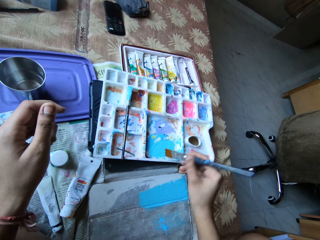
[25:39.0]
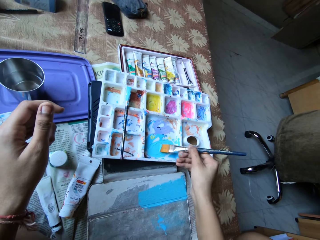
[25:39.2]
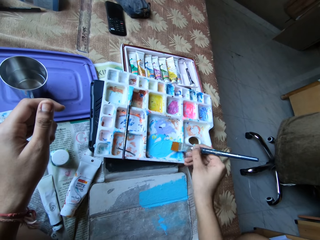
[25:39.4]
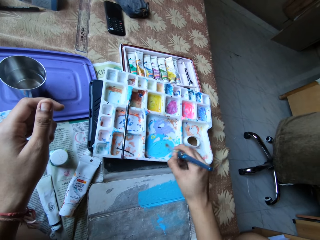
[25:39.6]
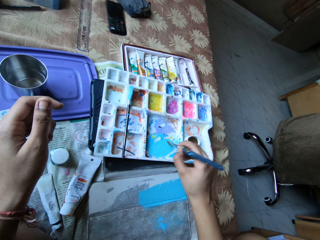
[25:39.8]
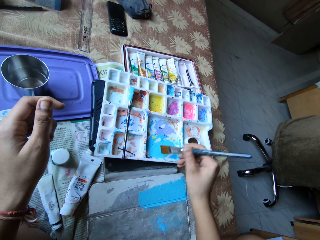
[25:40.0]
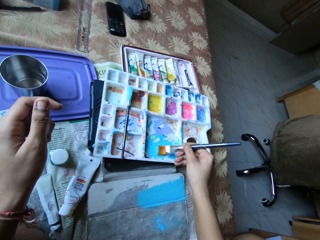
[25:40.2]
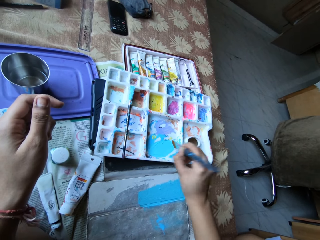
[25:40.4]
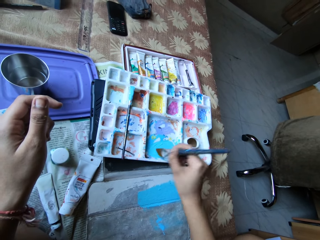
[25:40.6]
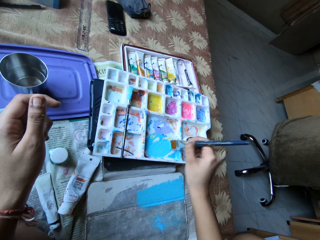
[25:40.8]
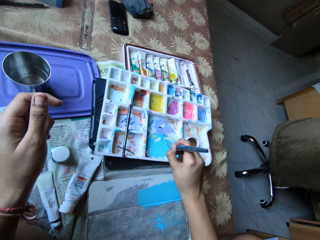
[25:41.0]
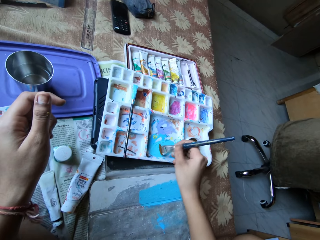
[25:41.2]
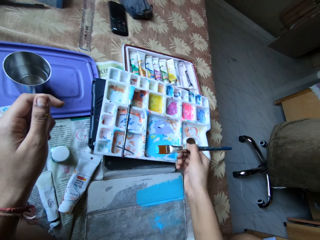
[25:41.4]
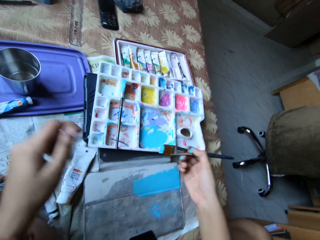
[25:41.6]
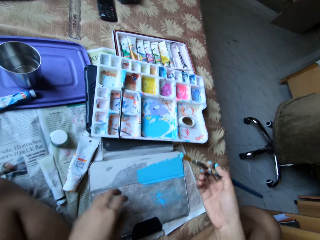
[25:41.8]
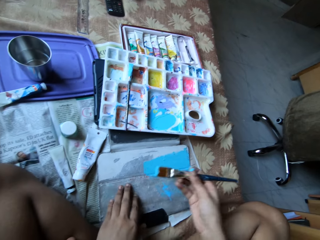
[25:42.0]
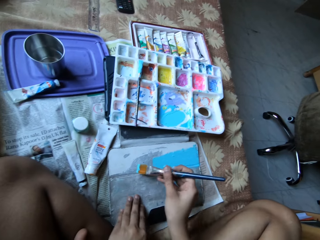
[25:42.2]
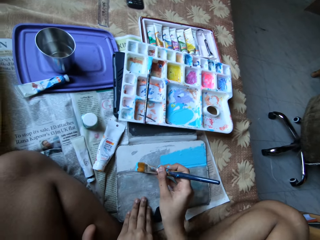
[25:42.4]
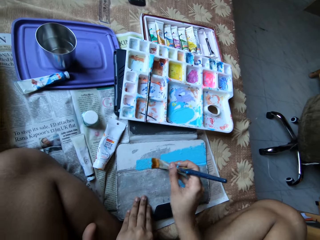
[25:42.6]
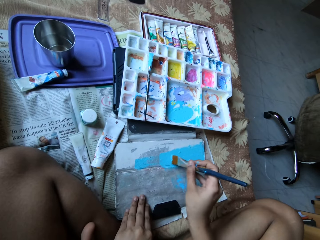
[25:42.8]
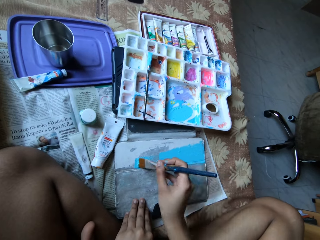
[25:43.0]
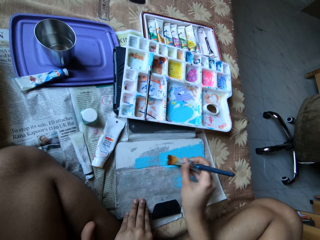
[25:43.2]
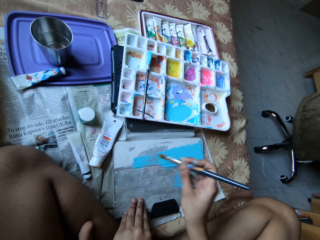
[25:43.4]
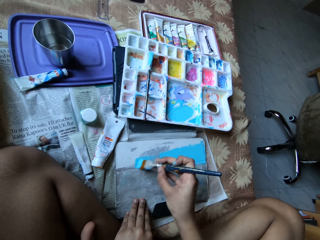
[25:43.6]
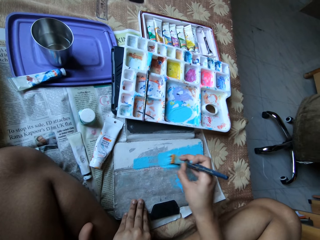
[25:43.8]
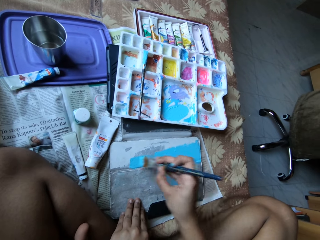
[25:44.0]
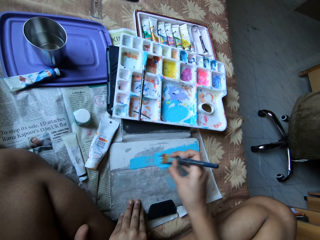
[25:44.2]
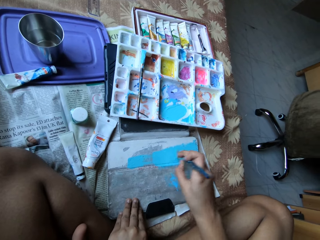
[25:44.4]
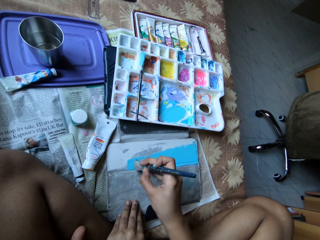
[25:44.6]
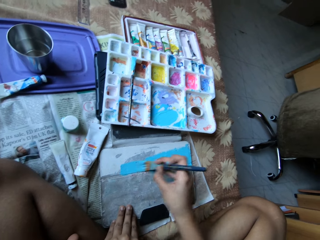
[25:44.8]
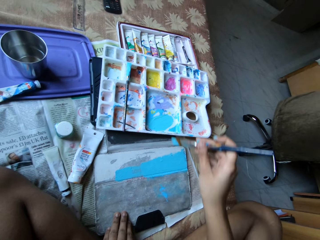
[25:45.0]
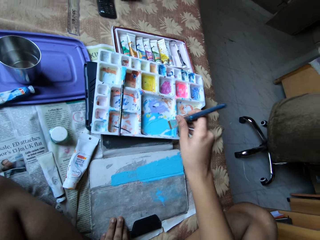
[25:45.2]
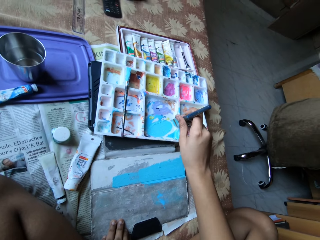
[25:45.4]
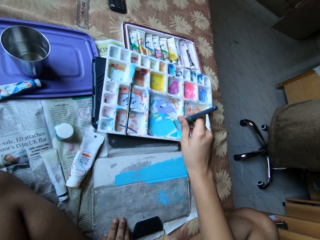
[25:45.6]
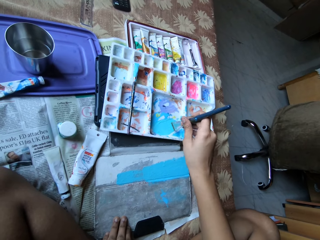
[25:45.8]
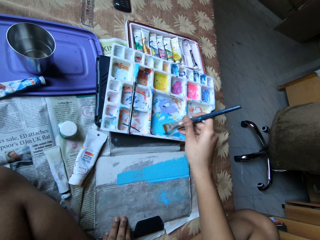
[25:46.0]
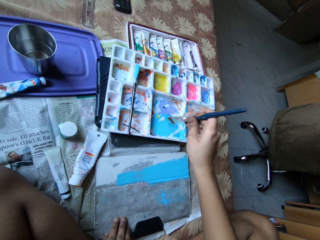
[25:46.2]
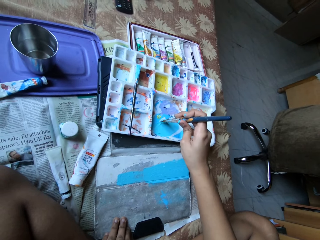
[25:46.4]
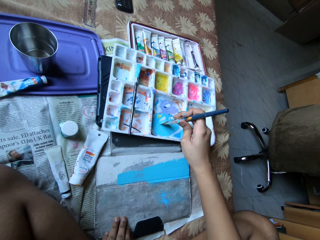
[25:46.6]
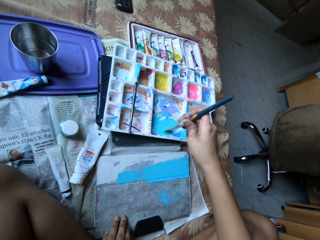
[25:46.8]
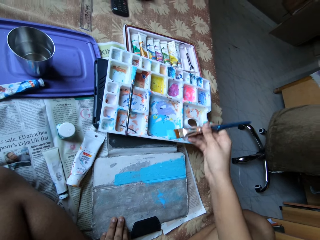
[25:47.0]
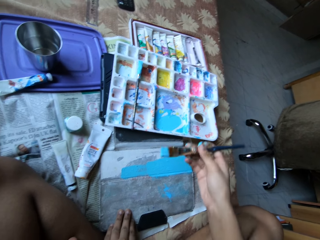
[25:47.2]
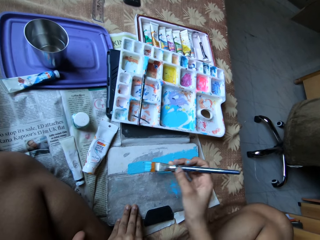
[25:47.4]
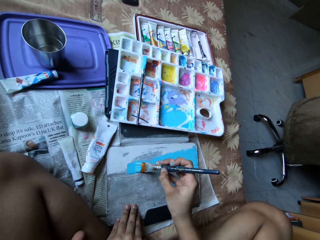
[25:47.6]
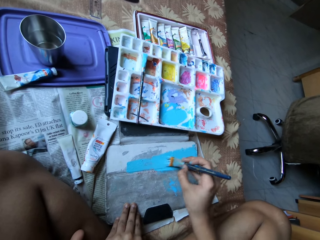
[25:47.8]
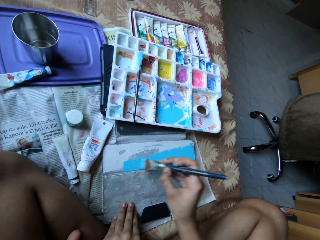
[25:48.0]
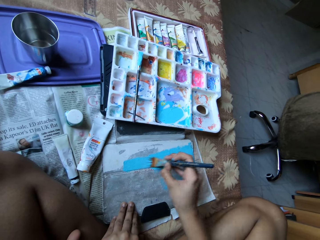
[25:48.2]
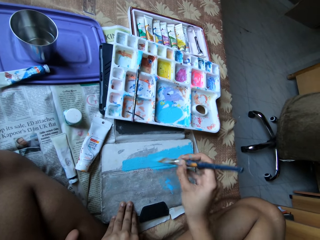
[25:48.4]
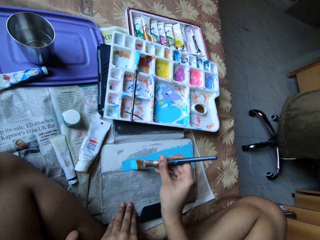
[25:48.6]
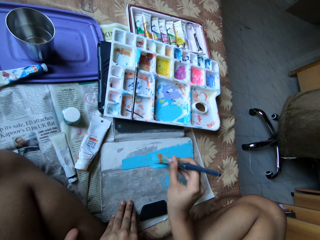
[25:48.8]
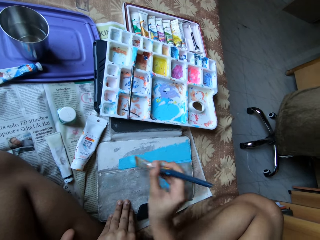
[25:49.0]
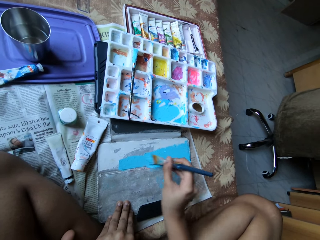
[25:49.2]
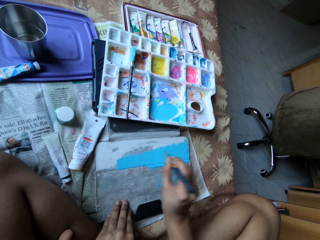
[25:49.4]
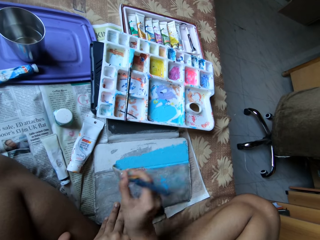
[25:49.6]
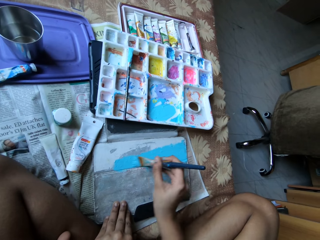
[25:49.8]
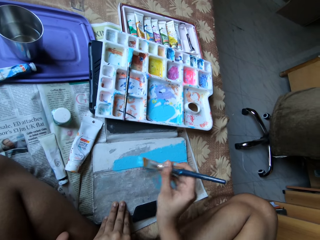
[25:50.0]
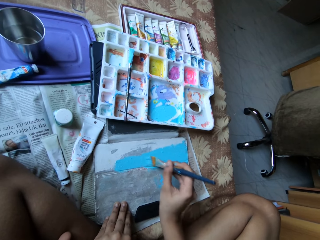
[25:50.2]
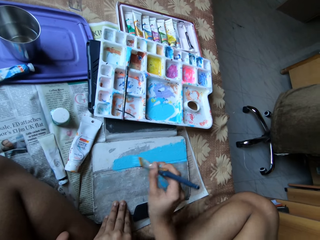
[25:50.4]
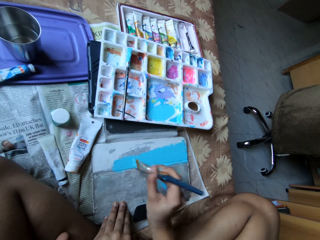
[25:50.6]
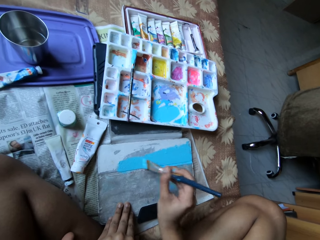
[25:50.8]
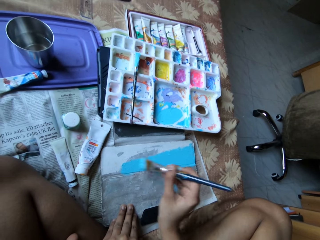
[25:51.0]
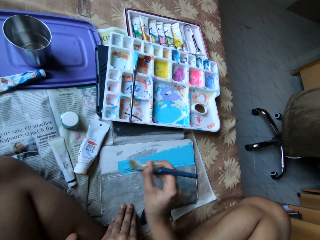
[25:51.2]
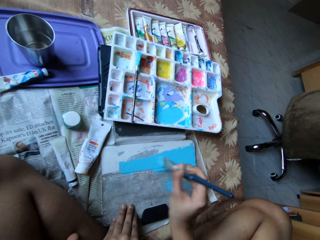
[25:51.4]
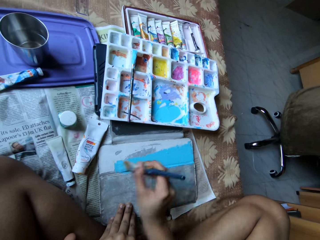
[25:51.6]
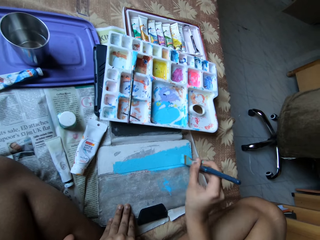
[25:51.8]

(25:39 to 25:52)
The camera wearer mixes paint in the paint palette with the paint brush in her right hand. She scoops paint from the paint palette with the paint brush in her right hand. She holds the leather case with her left hand. She paints the leather case with the paint brush in her right hand. She scoops paint from the paint palette with the paint brush in her right hand. She paints the leather case with the paint brush in her right hand.

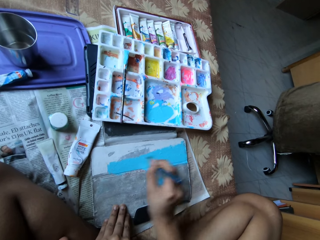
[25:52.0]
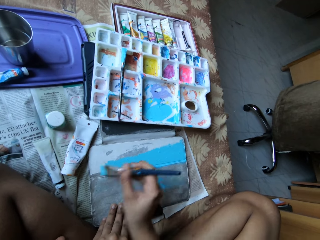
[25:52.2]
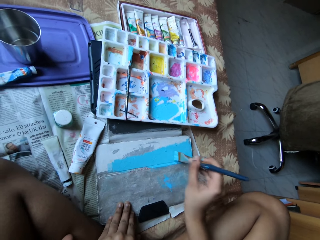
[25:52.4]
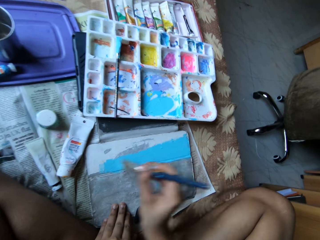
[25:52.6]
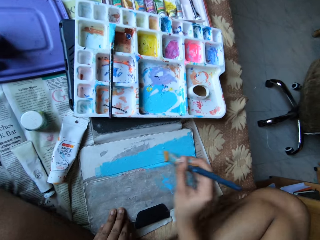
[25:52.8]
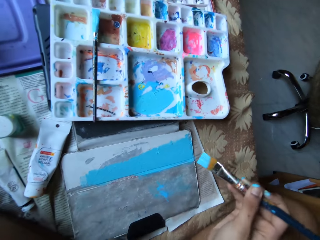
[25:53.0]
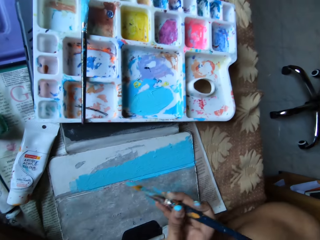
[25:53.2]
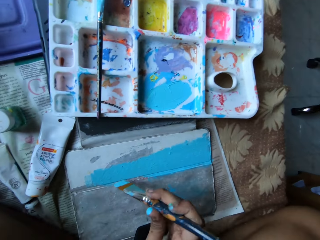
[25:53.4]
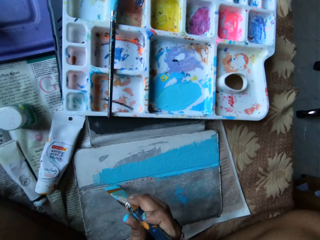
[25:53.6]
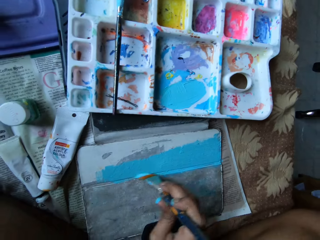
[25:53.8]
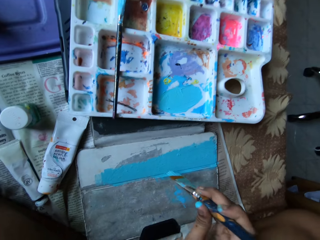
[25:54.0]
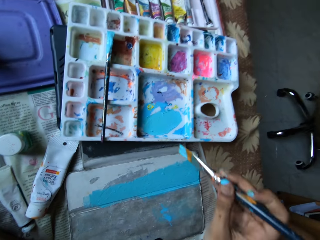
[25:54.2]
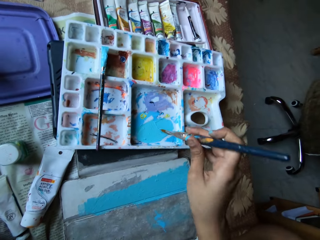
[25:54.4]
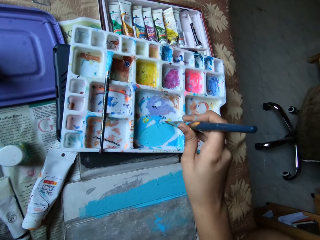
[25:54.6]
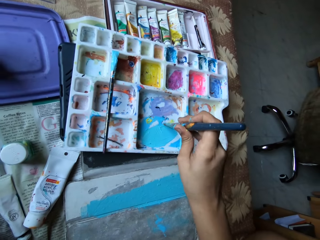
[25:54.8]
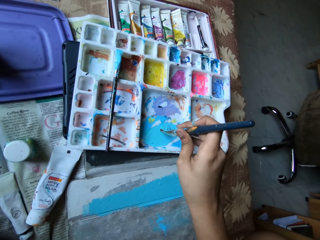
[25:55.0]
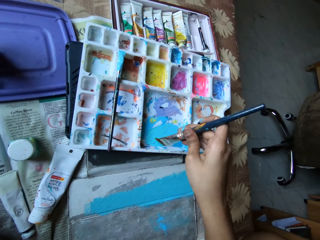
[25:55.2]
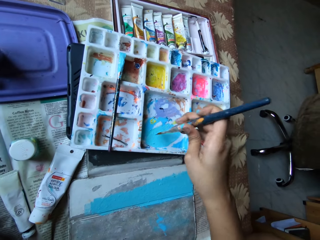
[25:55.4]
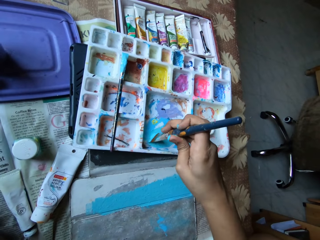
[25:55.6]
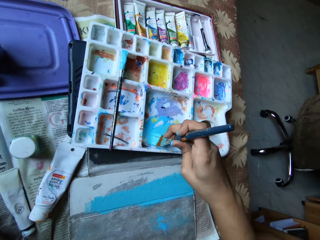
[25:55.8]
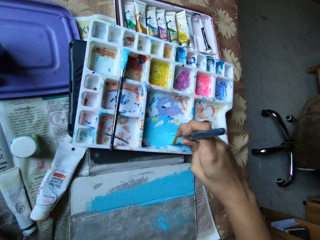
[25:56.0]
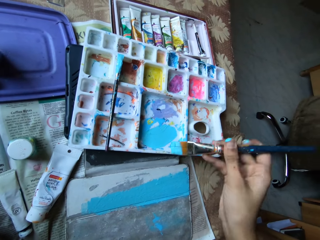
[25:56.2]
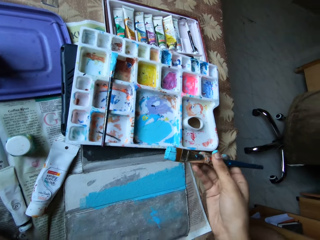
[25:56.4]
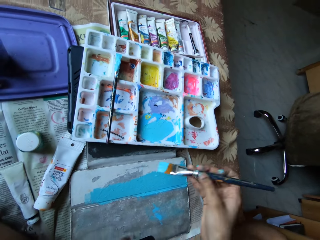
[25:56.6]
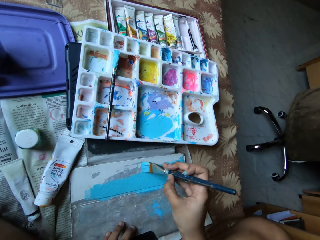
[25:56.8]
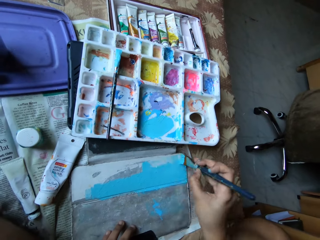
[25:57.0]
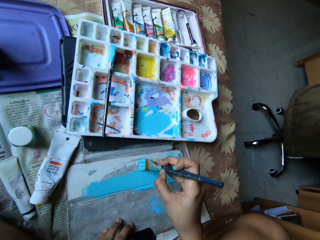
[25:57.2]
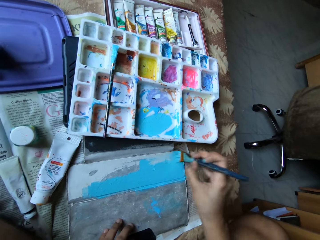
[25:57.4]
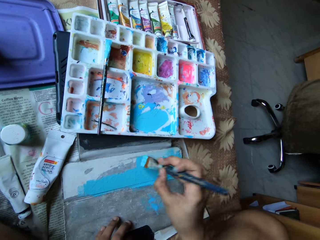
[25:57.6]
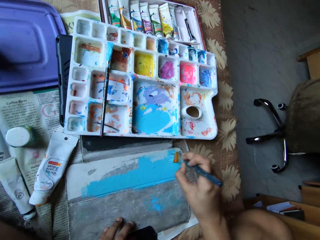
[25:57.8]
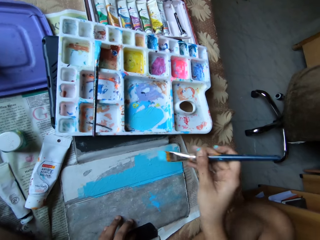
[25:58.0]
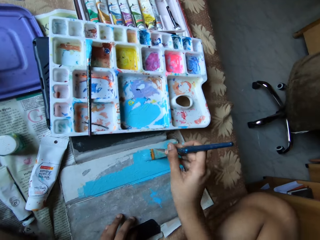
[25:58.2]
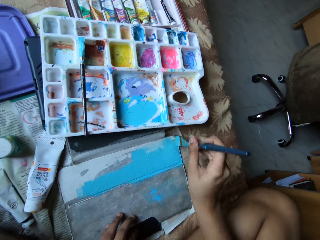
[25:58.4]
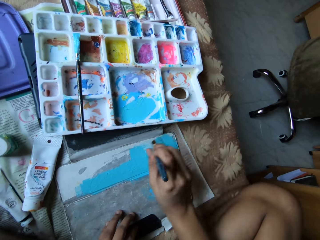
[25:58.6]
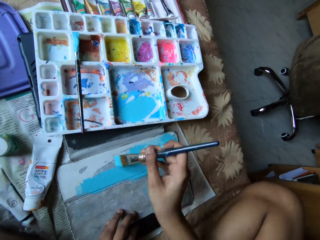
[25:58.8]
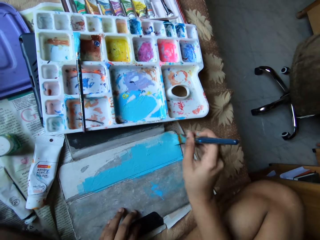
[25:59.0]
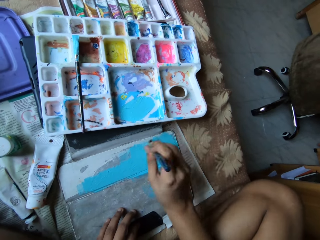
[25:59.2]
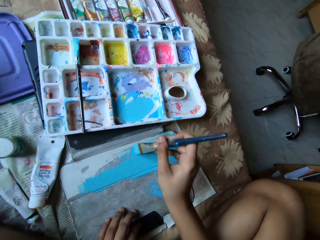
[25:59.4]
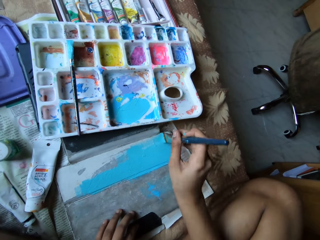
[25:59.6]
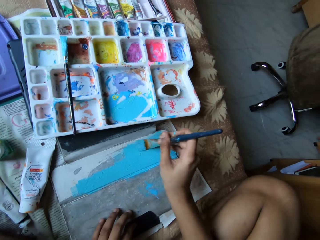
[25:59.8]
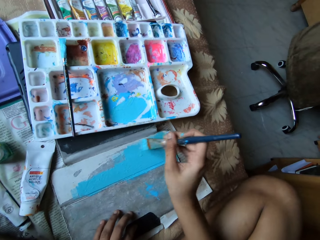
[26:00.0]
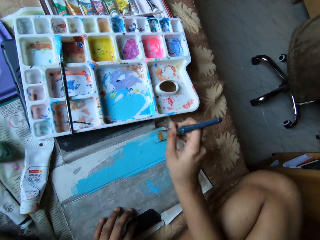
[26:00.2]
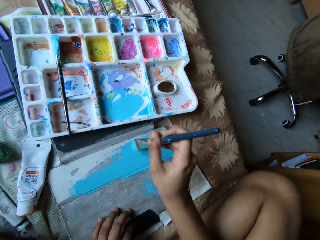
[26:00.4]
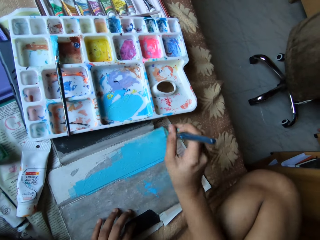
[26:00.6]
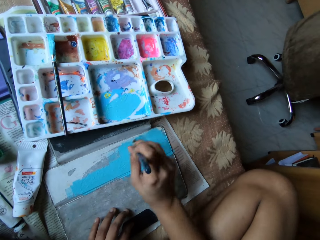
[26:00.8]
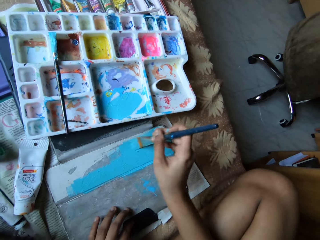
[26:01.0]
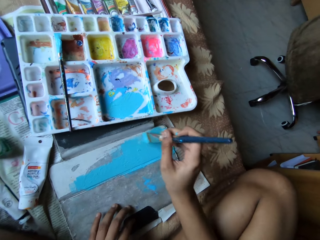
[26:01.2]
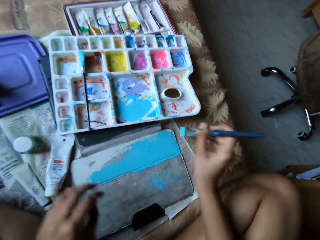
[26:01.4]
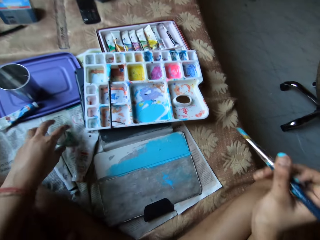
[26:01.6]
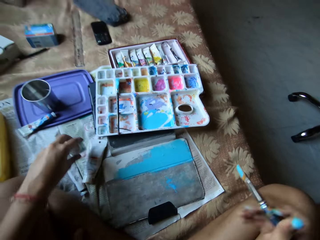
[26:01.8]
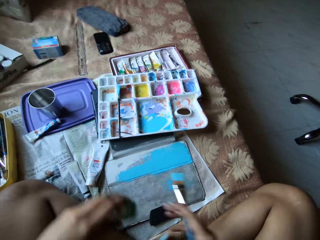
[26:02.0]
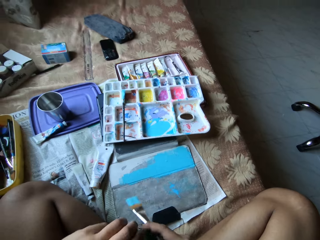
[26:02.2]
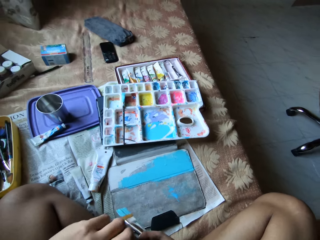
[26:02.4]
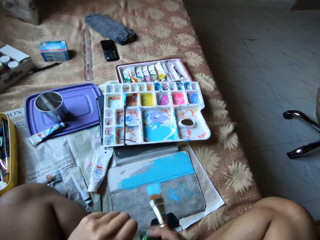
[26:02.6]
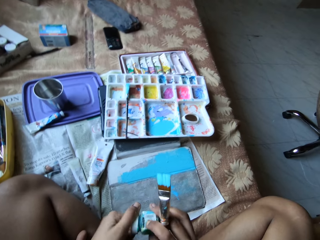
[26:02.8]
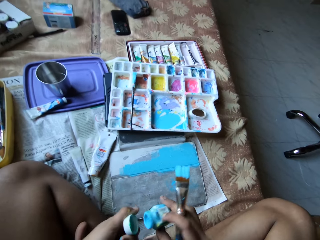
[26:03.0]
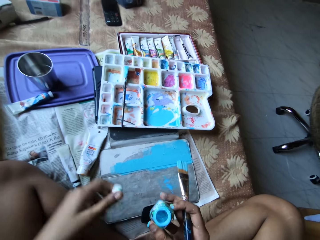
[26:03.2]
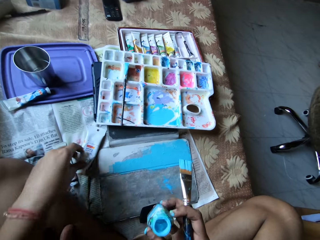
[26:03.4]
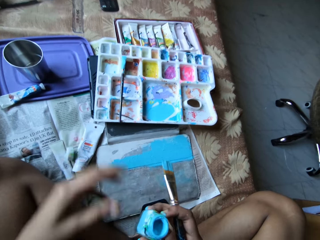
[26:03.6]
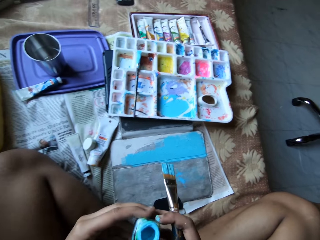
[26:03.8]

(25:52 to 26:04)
The camera wearer scoops paint from the paint palette with the paint brush in her right hand. She holds the leather case with her left hand. She paints the leather case with the paint brush in her right hand. She picks the paint bottle from the bed with her left hand. She opens the paint bottle with her left hand. She holds the paint bottle with both hands. She holds the bottle cap with her left hand. She drops the bottle cap on the bed with her left hand.
